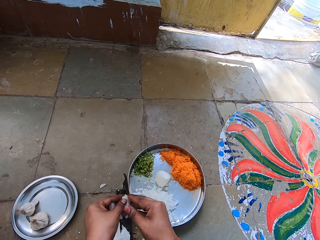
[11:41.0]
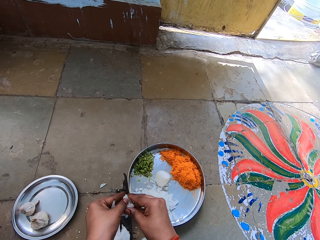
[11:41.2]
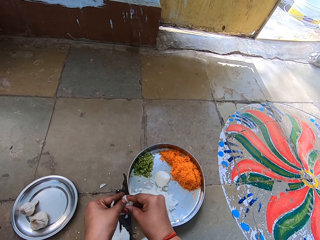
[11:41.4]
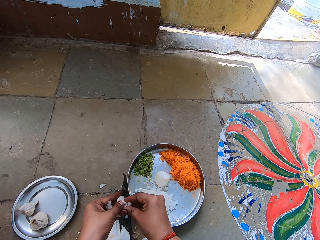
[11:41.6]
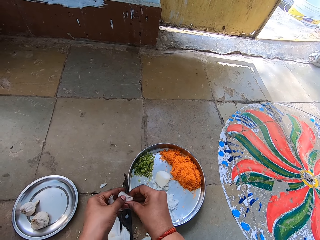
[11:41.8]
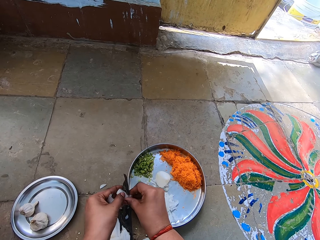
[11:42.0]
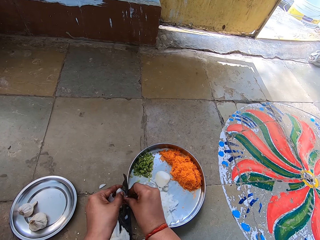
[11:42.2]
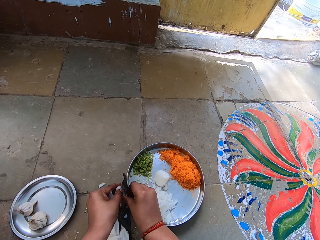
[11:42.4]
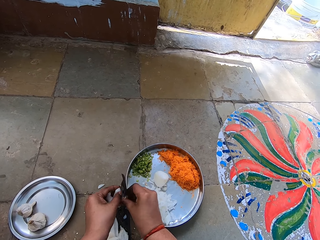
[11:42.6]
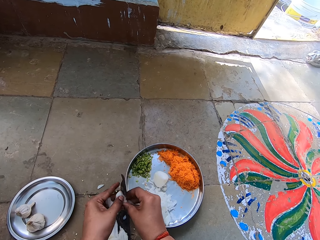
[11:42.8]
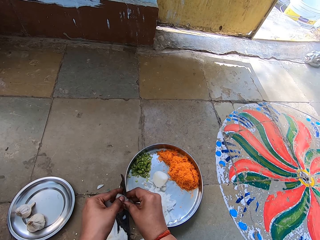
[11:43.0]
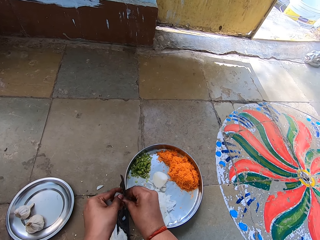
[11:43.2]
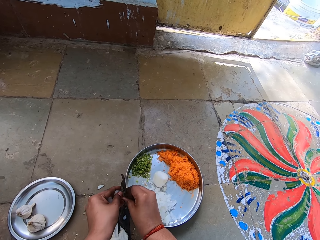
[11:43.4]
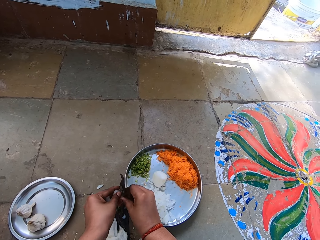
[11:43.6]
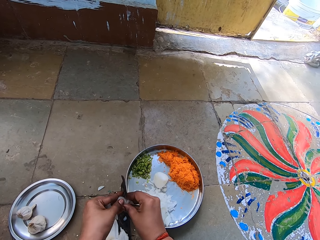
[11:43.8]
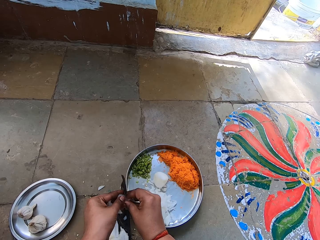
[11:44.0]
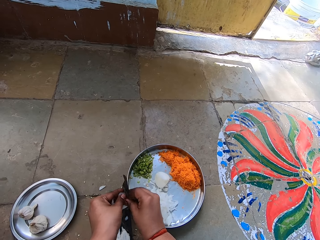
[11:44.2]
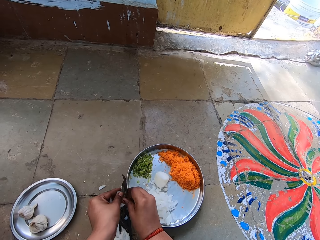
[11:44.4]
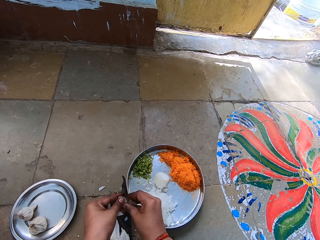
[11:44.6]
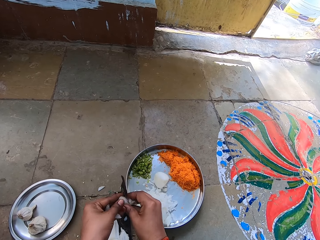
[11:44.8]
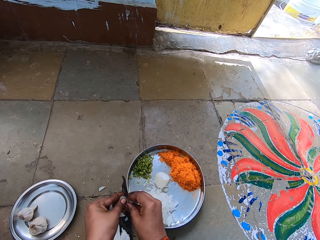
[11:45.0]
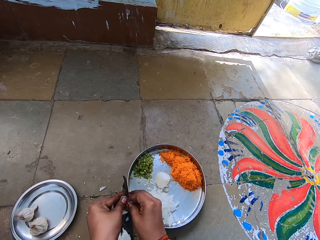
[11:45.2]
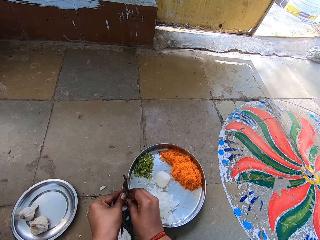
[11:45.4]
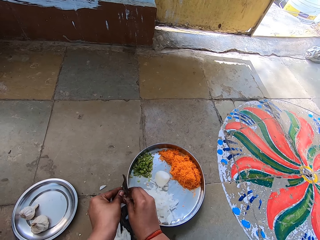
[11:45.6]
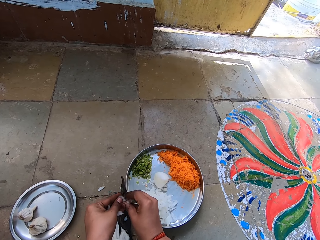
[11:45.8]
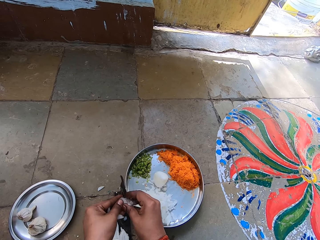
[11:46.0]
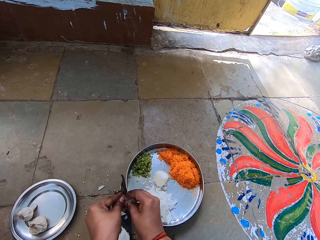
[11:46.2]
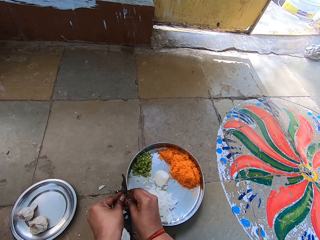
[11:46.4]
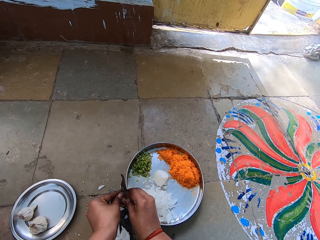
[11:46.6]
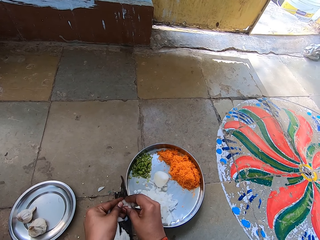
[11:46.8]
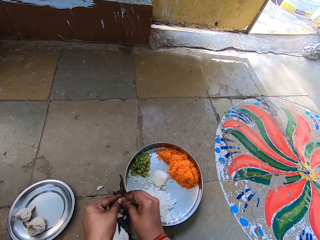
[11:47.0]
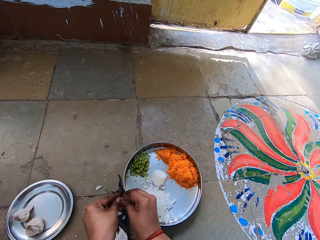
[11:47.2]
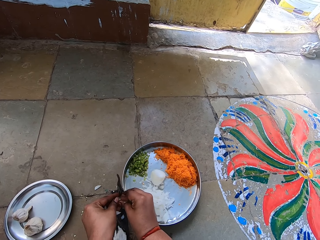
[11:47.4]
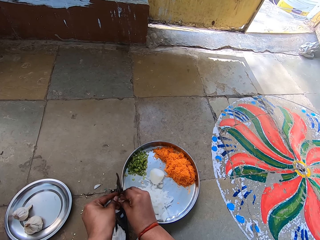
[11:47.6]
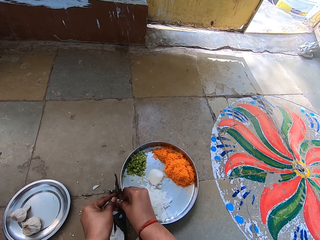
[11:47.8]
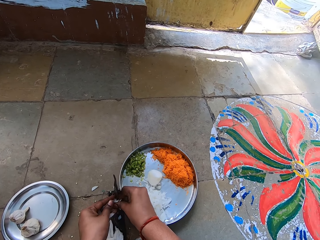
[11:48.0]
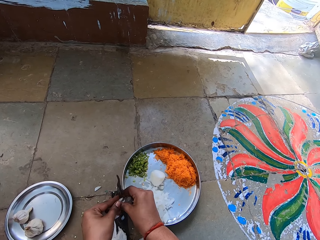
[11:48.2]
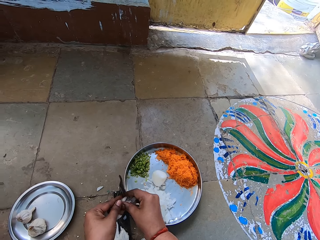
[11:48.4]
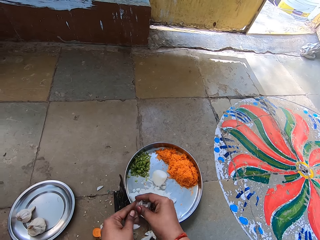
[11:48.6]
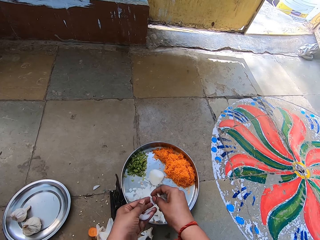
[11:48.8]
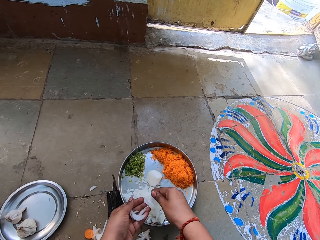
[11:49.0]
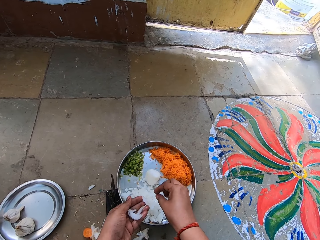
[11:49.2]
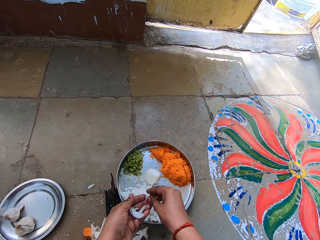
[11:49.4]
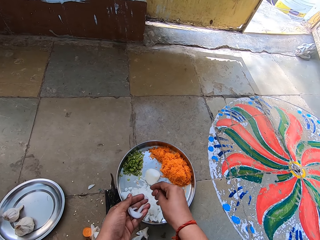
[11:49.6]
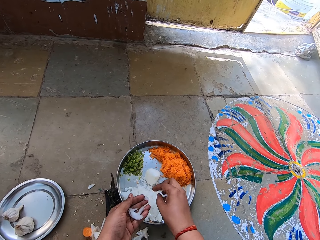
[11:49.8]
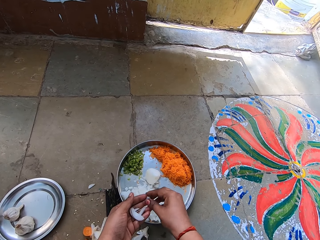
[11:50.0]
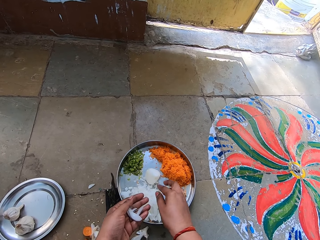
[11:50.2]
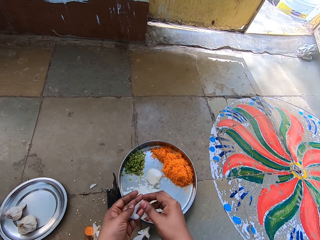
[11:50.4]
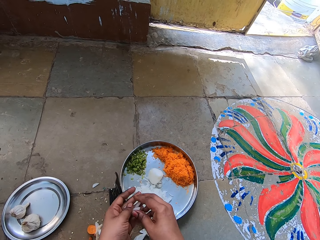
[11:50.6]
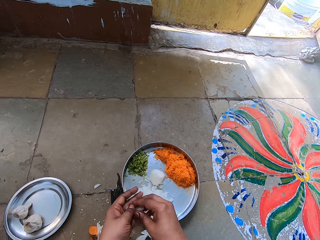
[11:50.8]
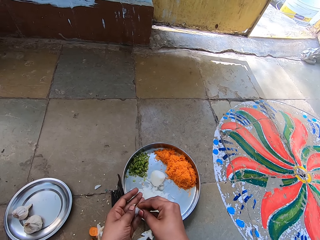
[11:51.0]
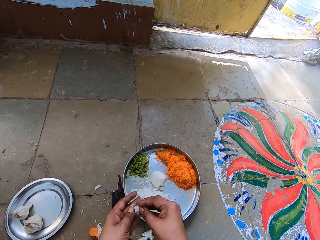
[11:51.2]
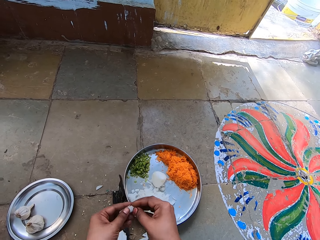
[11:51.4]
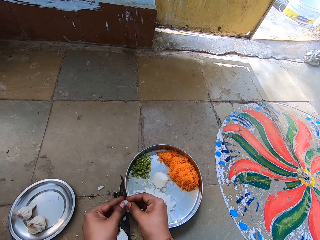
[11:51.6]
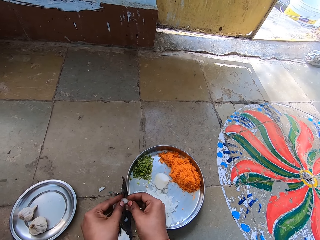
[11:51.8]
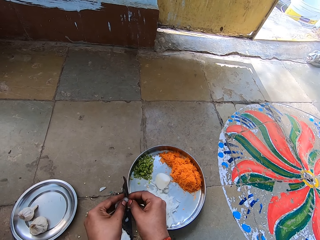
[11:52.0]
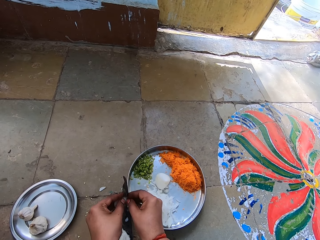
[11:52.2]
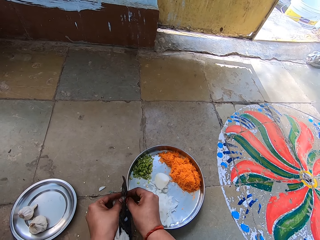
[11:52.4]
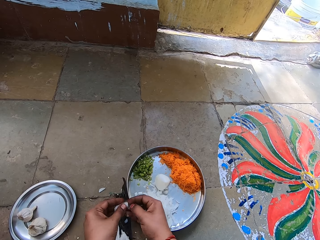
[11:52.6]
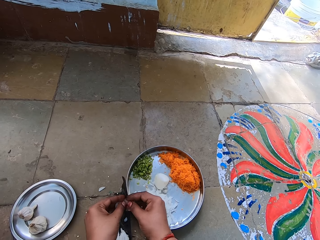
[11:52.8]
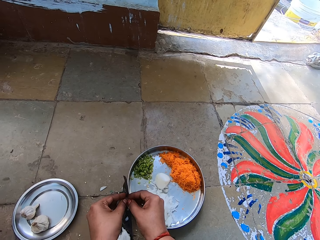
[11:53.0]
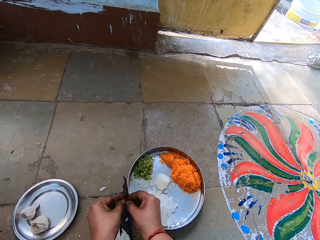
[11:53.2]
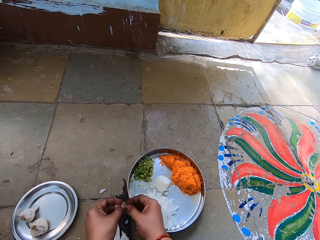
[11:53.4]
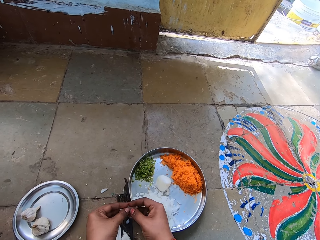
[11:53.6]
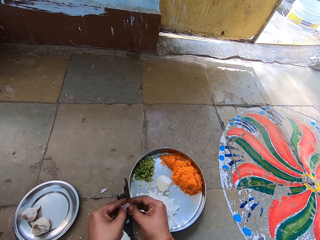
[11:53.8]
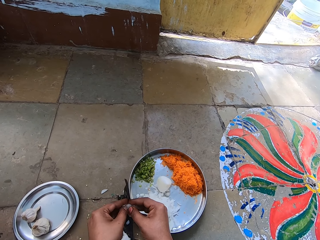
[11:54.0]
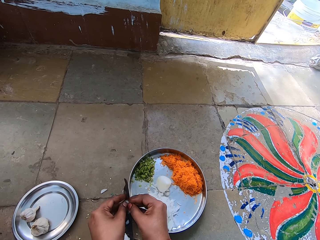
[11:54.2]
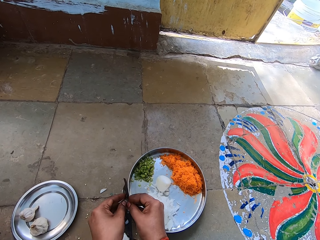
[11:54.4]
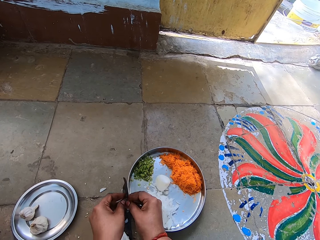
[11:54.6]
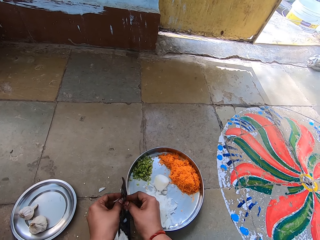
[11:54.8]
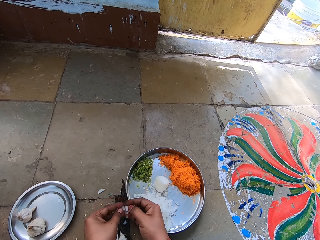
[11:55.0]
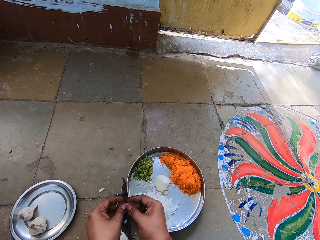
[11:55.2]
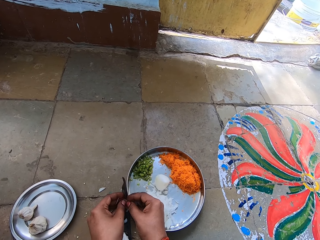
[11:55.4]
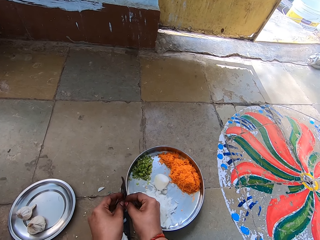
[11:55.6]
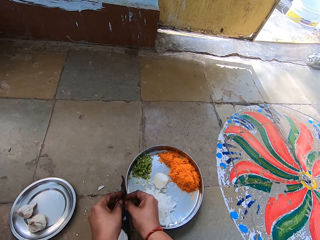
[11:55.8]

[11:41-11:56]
The camera wearer drops chopped garlic or onions in the tray. They chop the garlic.

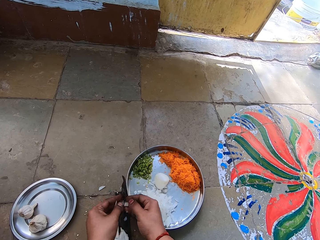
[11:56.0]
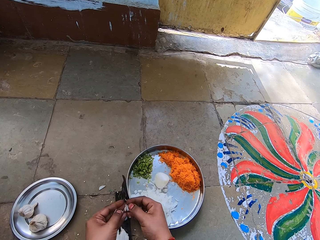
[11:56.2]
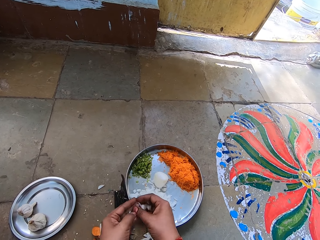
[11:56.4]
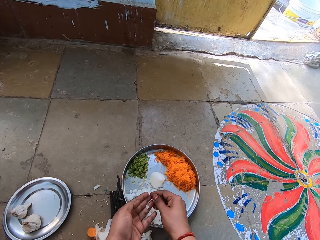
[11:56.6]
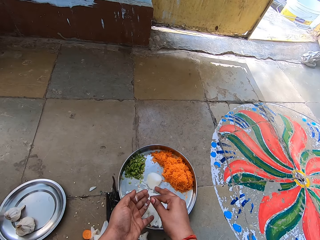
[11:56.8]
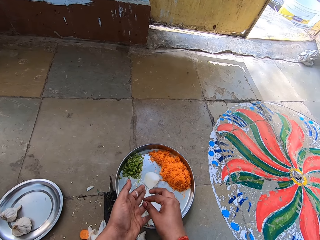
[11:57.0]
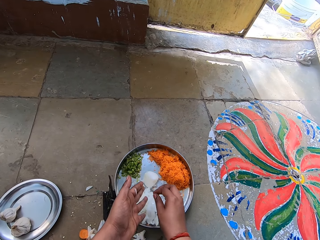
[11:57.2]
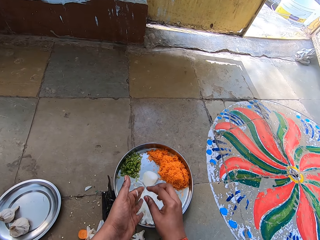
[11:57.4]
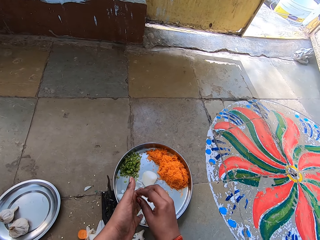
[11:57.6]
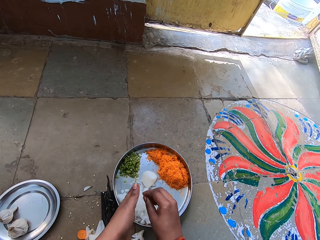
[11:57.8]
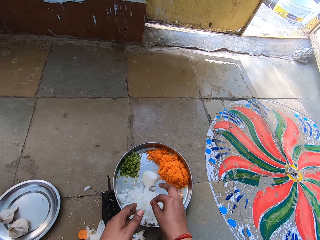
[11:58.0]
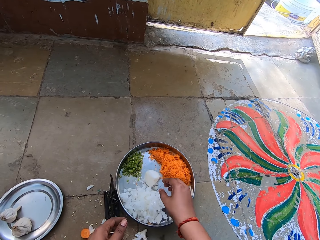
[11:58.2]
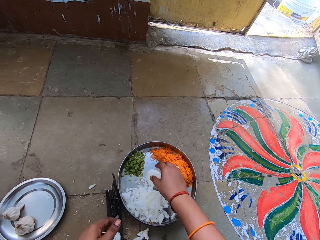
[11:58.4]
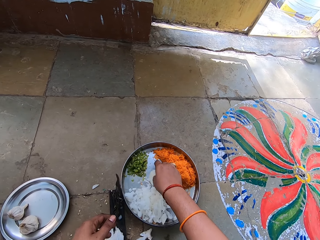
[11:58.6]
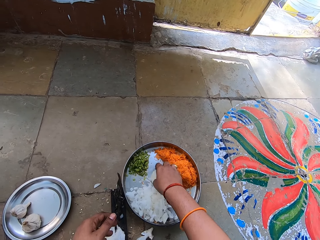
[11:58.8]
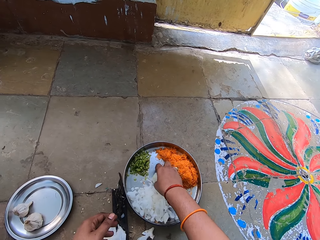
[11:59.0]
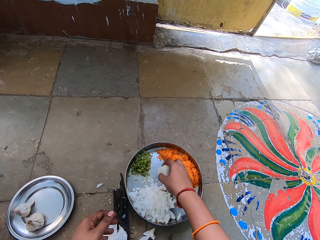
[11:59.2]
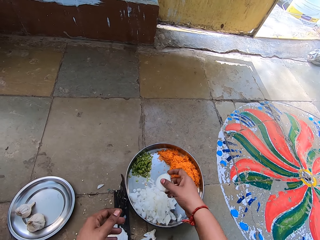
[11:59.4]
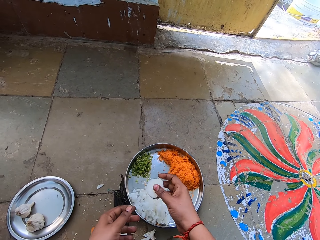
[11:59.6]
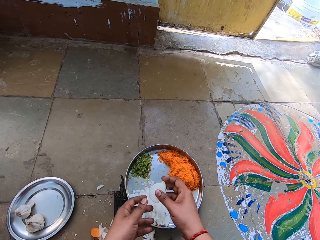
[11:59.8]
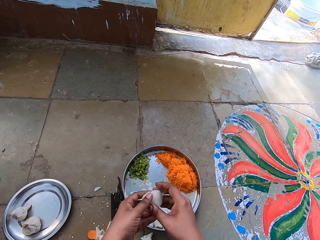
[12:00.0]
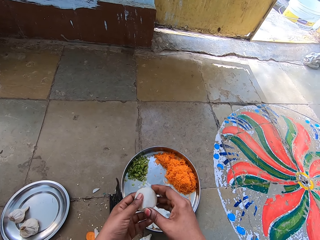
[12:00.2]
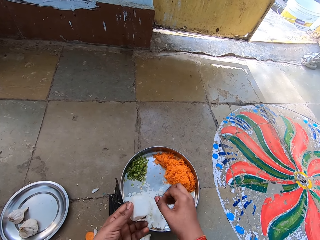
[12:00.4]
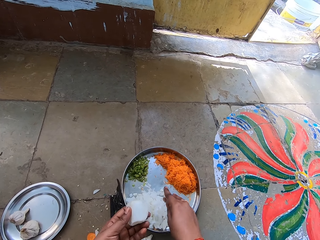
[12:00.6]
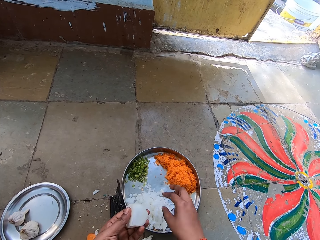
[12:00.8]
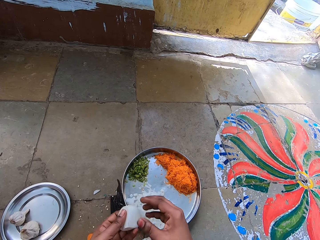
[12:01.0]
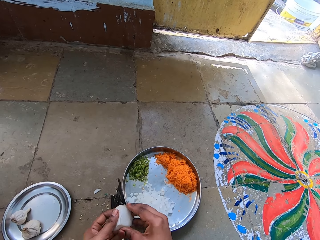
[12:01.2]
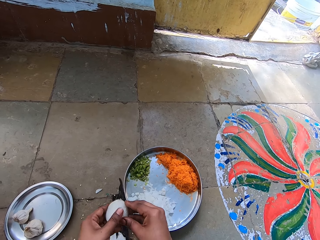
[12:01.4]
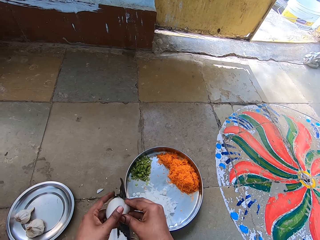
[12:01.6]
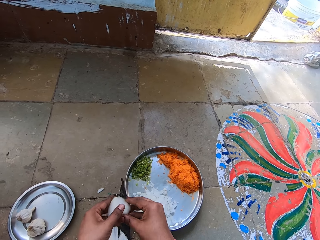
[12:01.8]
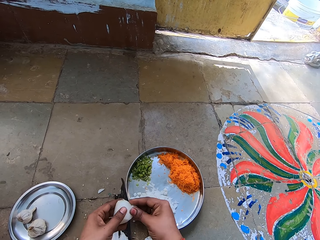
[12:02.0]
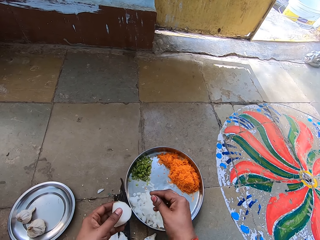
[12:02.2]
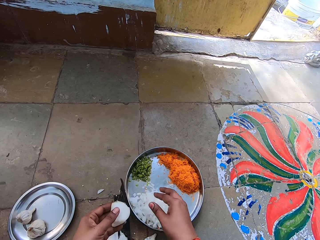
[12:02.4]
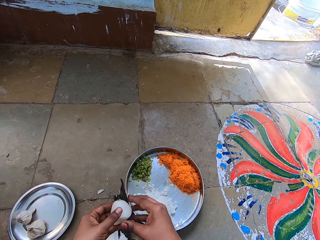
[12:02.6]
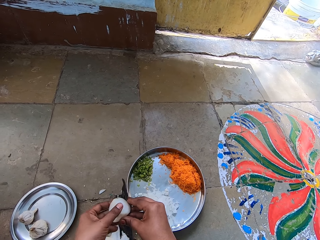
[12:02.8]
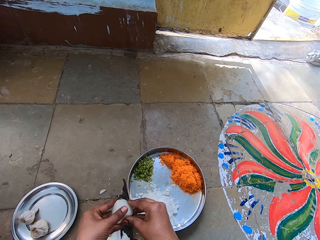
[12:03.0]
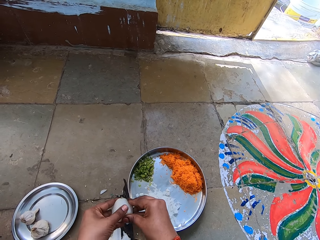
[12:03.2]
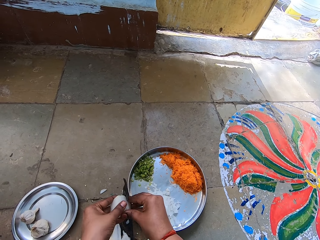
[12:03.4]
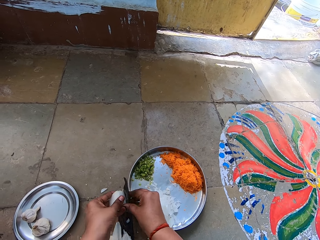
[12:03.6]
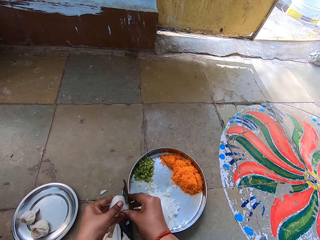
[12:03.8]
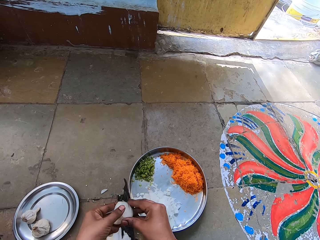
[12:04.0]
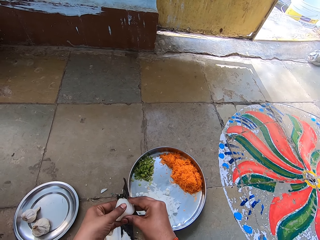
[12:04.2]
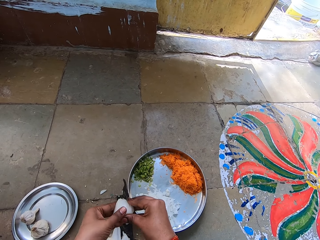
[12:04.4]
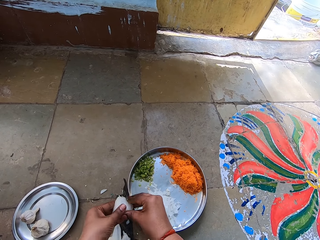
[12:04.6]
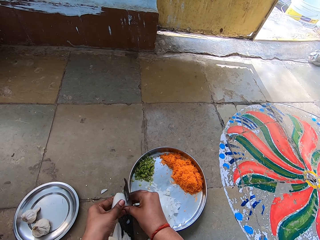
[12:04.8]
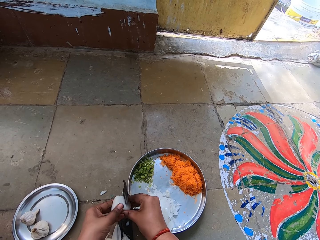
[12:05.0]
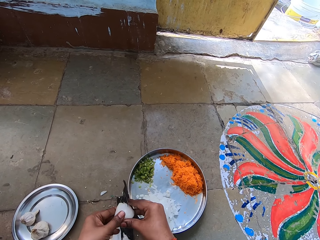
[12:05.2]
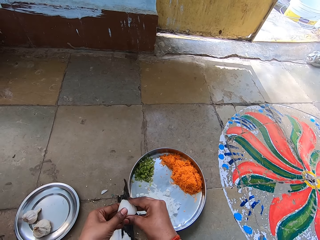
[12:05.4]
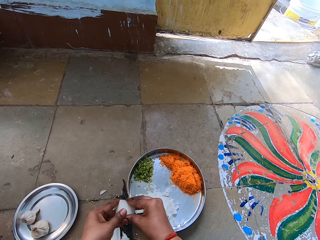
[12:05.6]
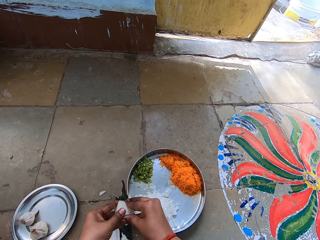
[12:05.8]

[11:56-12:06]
The camera wearer drops chopped garlic or onions in the tray. They pick garlic in the tray, pass the garlic to the left hand, and drop a piece of garlic in the tray. They chop the garlic.
